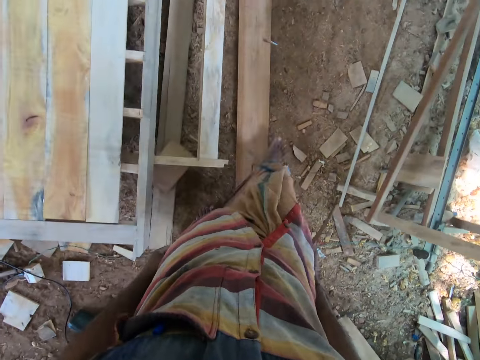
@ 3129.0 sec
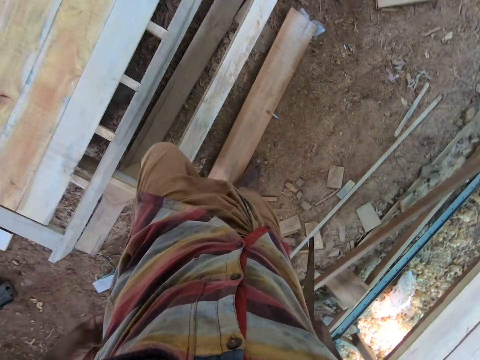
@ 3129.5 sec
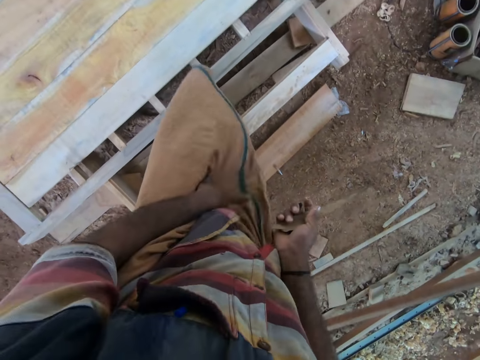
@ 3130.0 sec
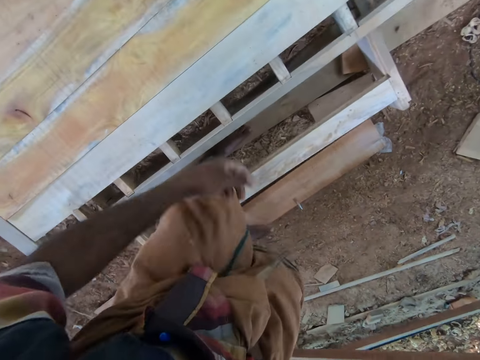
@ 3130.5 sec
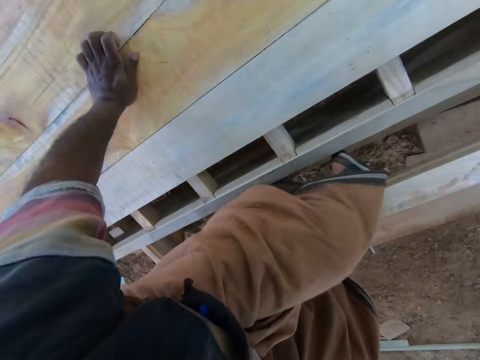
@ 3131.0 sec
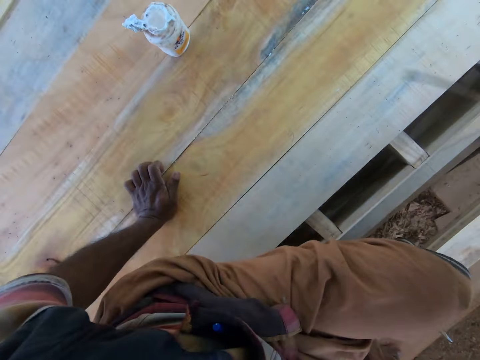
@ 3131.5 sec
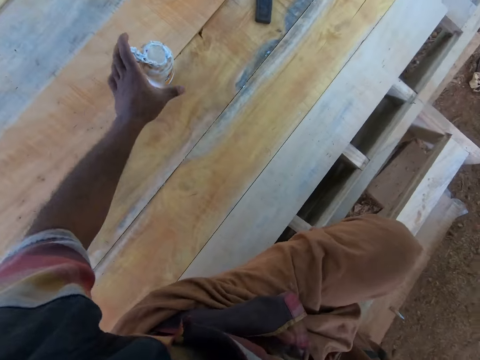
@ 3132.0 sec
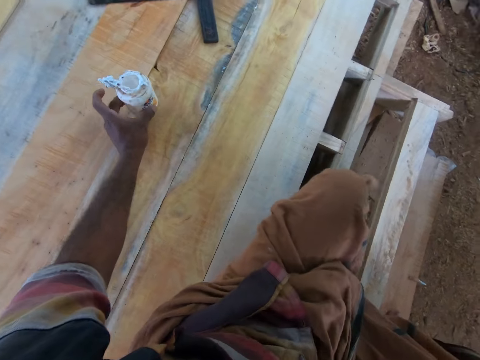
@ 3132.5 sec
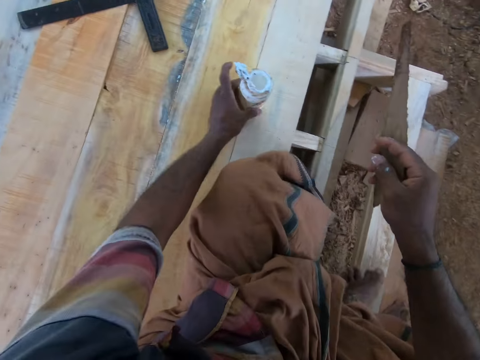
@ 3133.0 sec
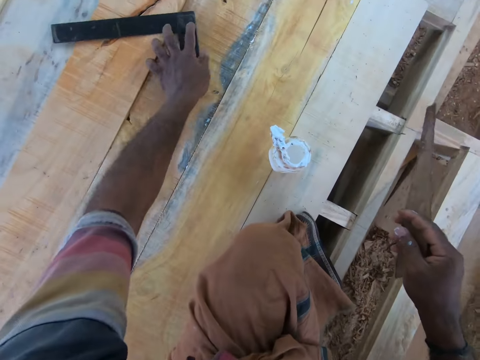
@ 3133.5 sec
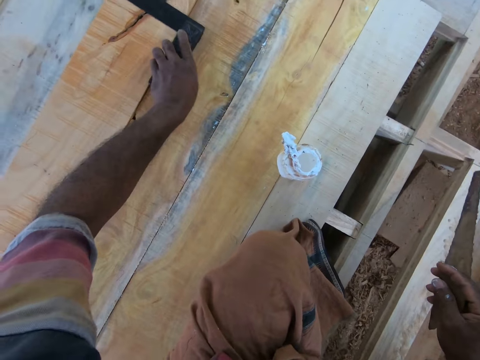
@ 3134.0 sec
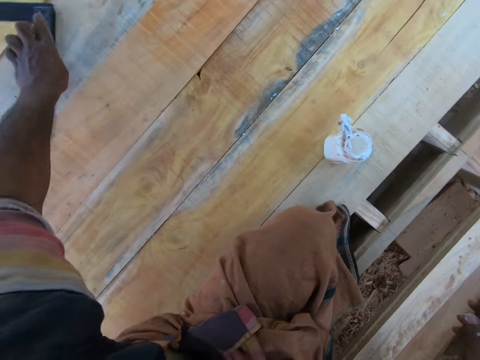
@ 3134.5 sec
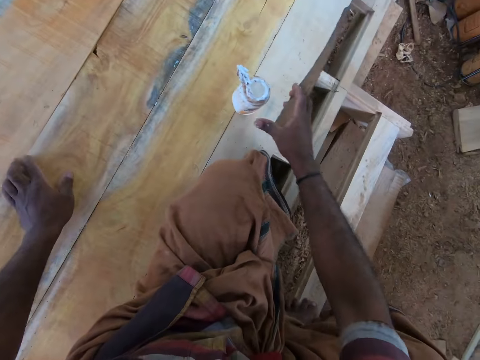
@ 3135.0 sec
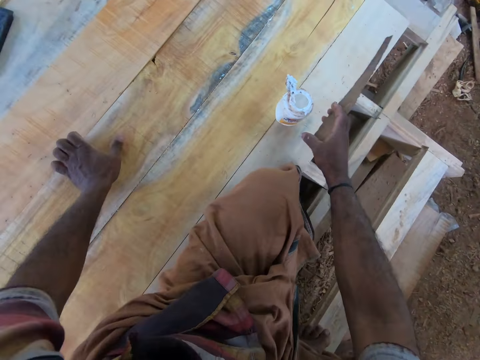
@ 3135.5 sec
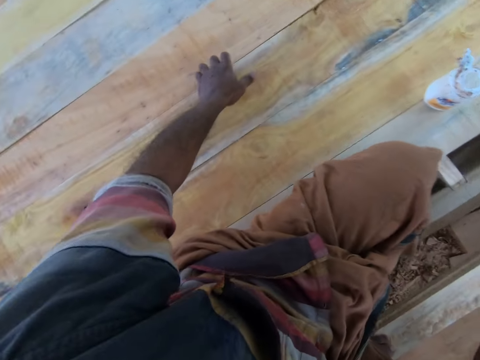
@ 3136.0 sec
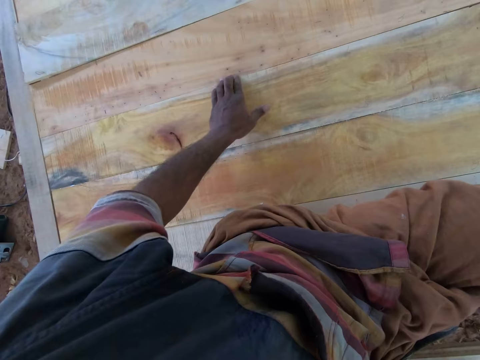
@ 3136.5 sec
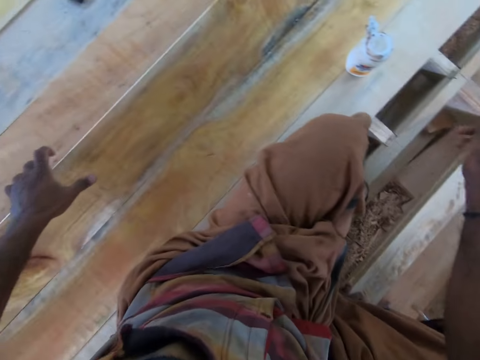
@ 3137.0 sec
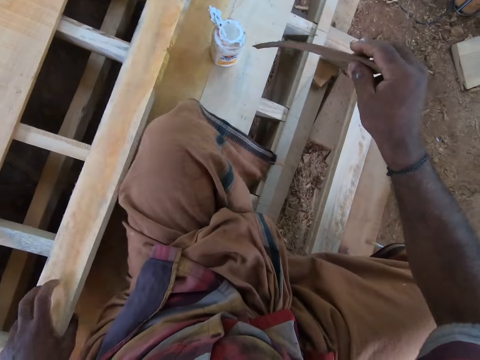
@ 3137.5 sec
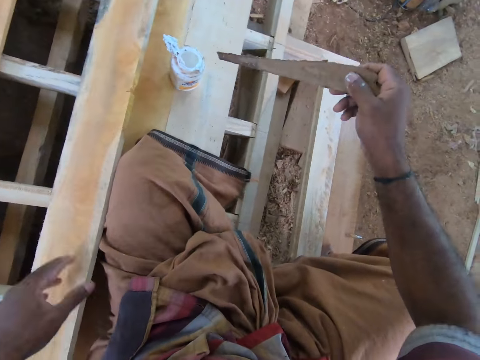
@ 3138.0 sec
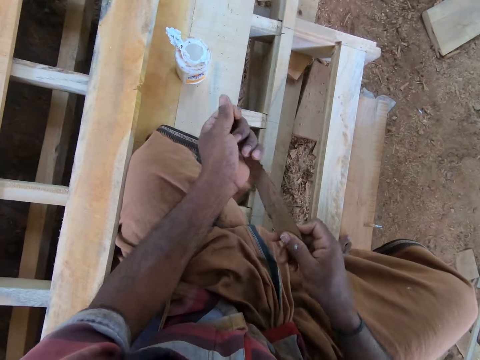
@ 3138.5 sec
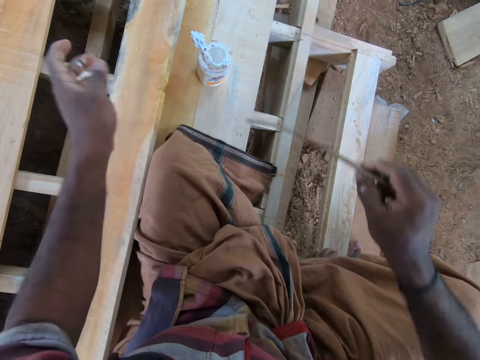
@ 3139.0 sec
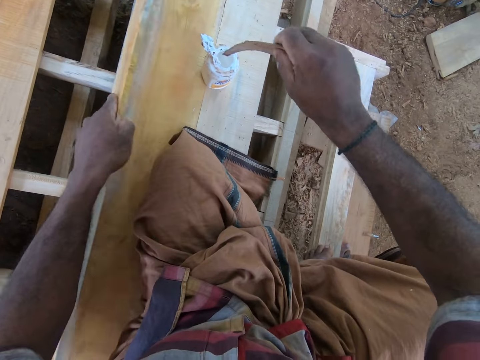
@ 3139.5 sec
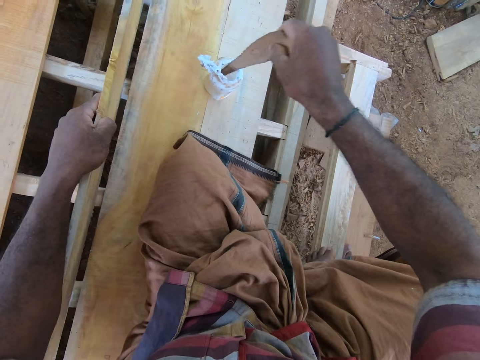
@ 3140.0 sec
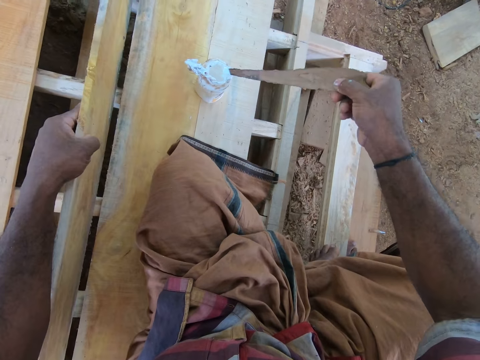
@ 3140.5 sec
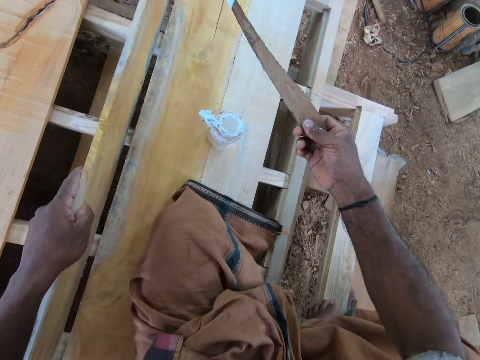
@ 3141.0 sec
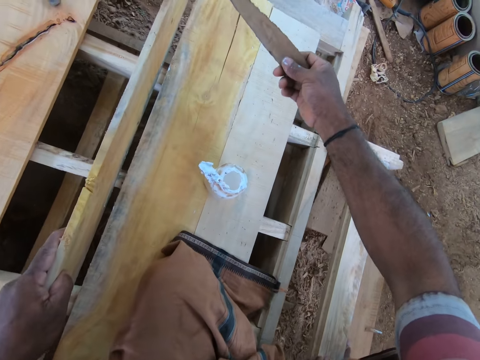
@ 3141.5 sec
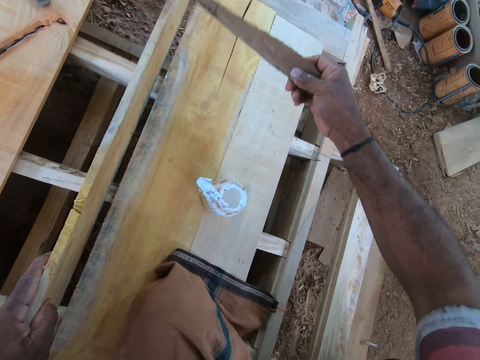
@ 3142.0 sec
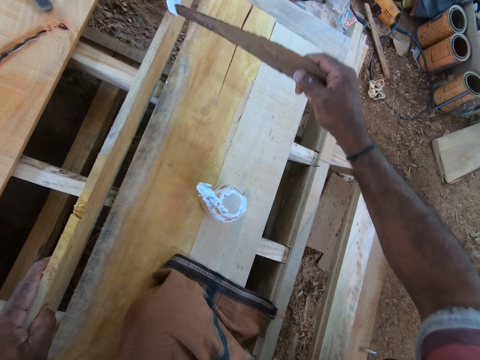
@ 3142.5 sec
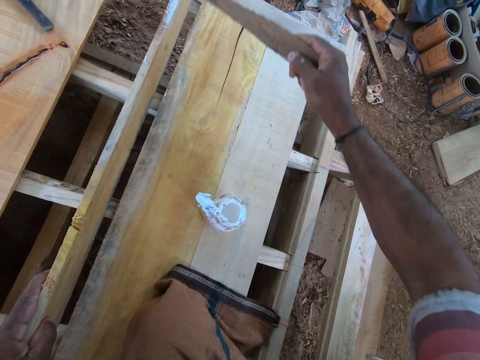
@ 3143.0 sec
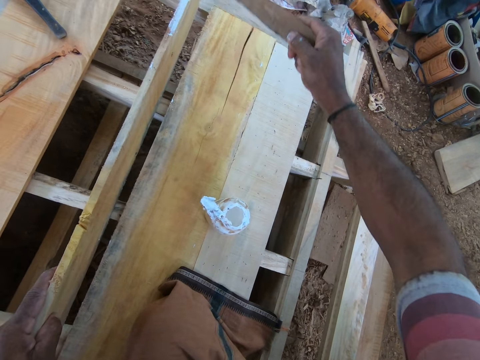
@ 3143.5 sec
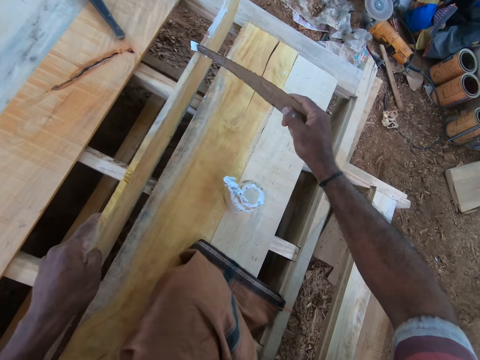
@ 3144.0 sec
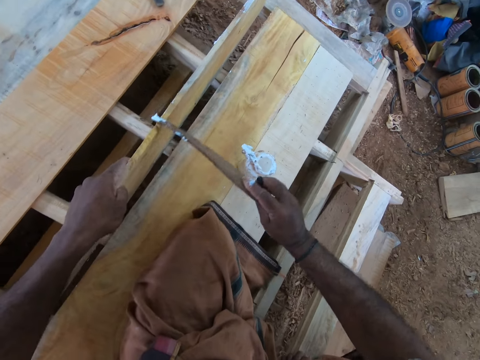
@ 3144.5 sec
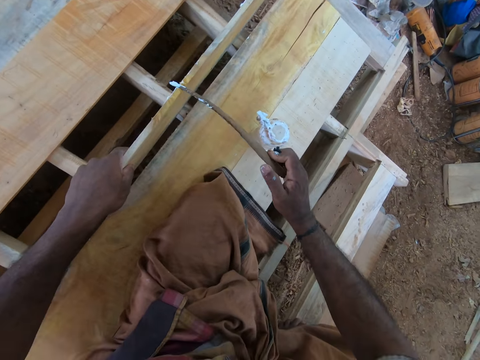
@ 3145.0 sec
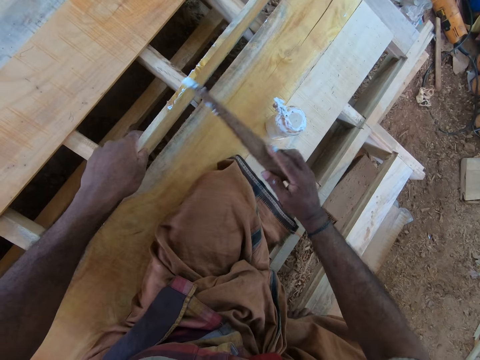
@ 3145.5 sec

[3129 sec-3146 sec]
The camera wearer folds the wrapper with both hands. He walks around. He places the left hand on the wood pallet. He sits on the wood pallet. He picks the glue container from the wood pallet with his left hand. He drops the glue container on the wood pallet with his left hand. He moves the right-angled scale on the wood pallet with his right hand. He touches the glue container on the wood pallet with his left hand. He picks the plank from the wood pallet with his left hand. He looks around. He cleans the piece of wood with his left hand. He picks the plank from the wood pallet with his left hand. He takes from the glue container with the piece of wood in his right hand. He applies the glue on the plank with the piece of wood in his right hand.

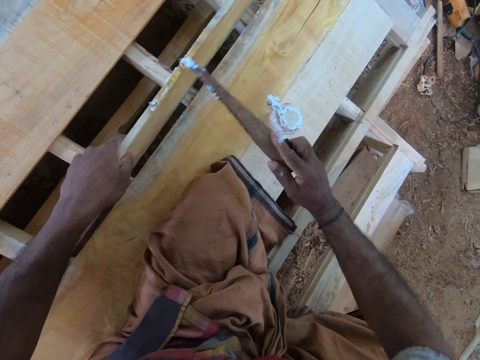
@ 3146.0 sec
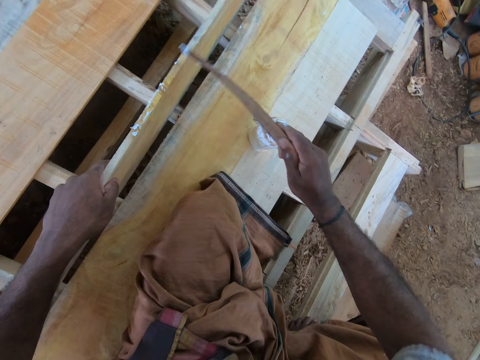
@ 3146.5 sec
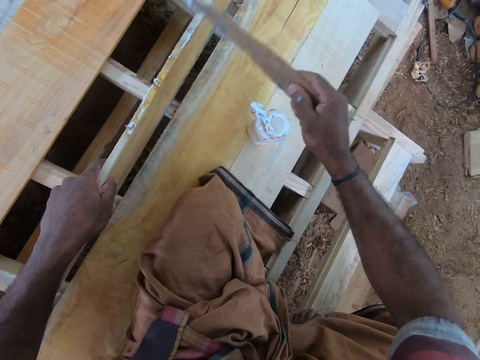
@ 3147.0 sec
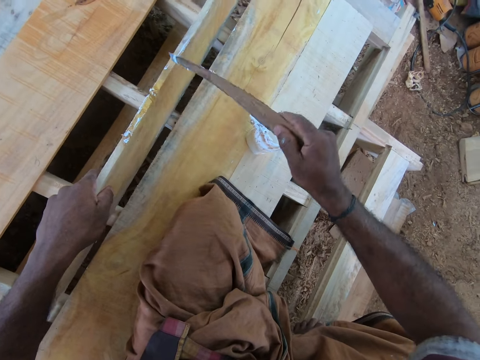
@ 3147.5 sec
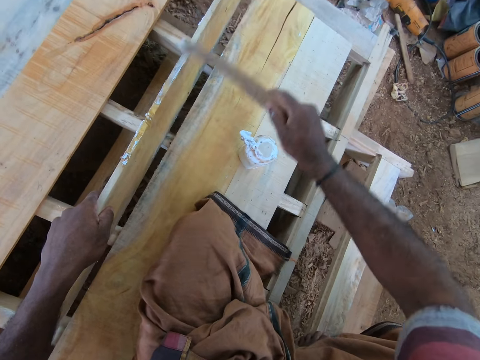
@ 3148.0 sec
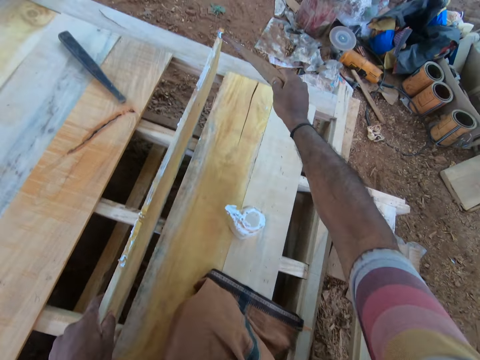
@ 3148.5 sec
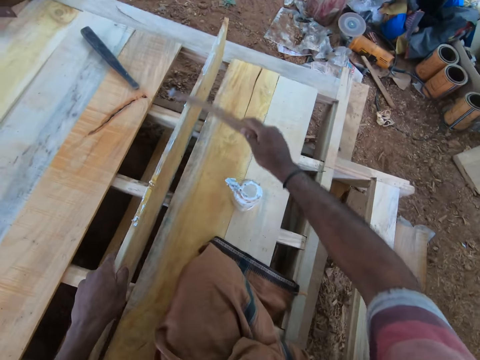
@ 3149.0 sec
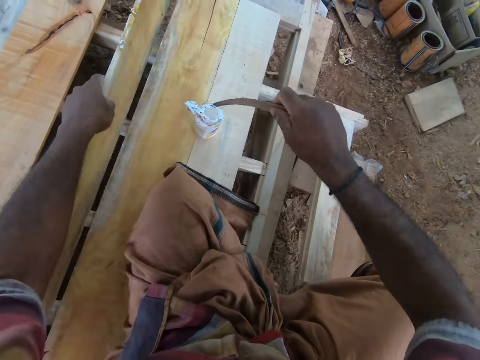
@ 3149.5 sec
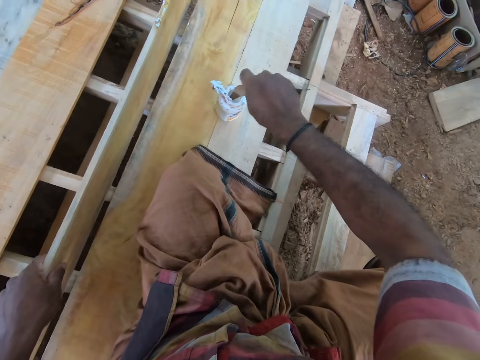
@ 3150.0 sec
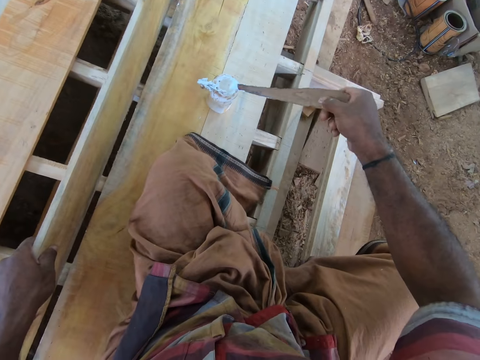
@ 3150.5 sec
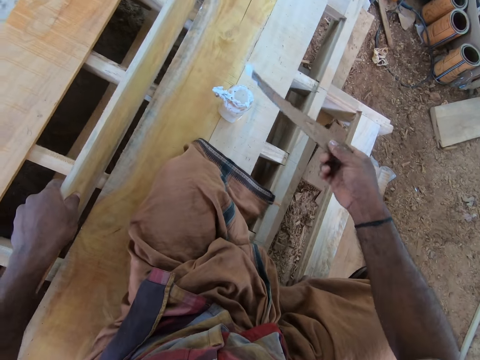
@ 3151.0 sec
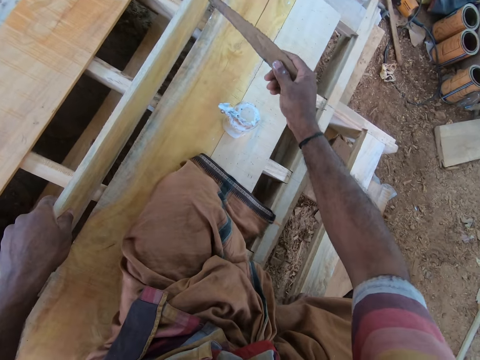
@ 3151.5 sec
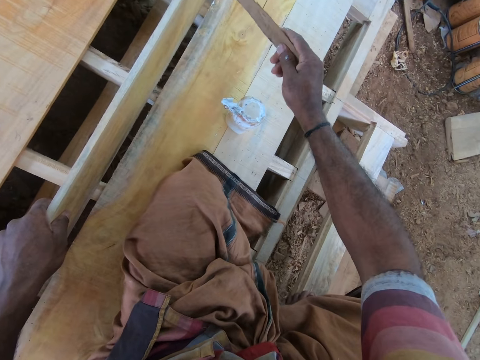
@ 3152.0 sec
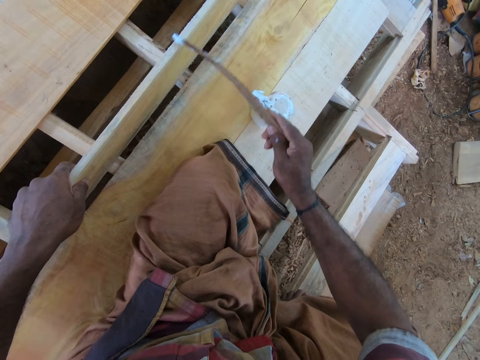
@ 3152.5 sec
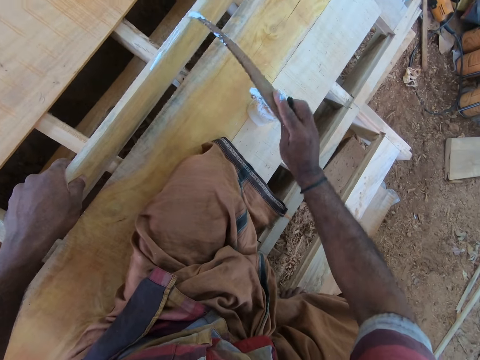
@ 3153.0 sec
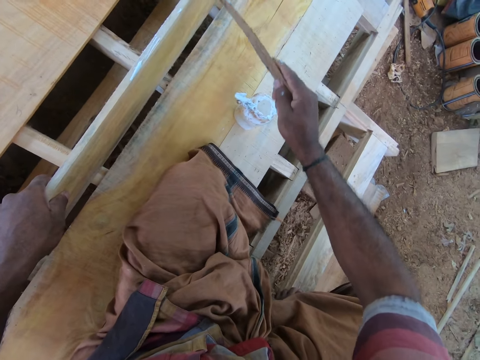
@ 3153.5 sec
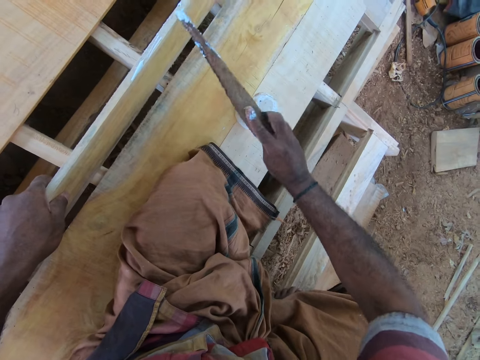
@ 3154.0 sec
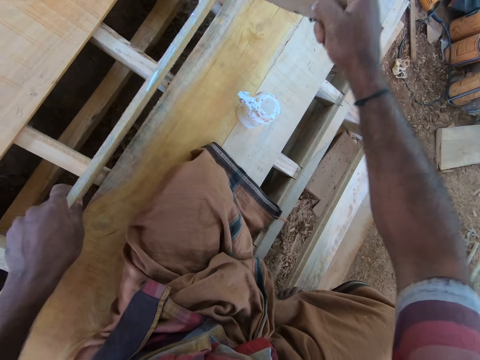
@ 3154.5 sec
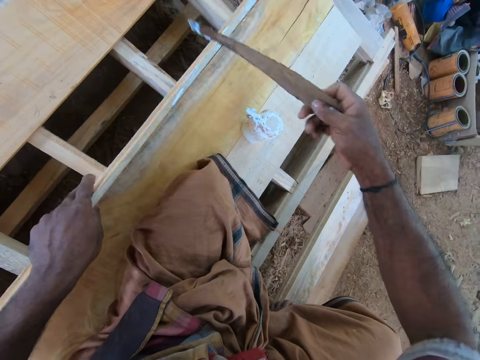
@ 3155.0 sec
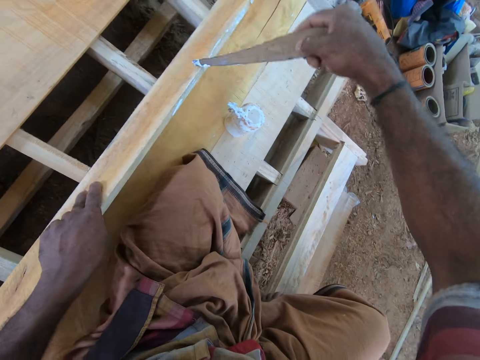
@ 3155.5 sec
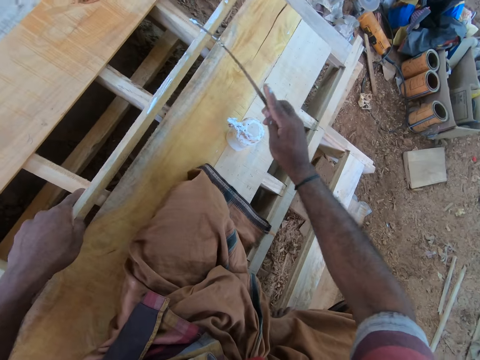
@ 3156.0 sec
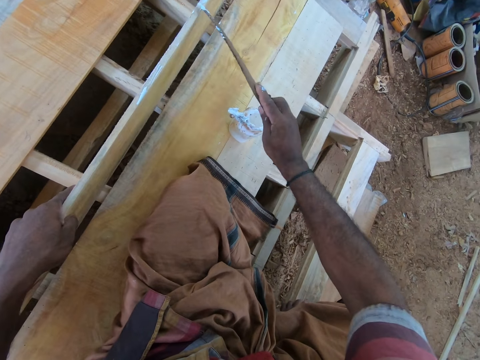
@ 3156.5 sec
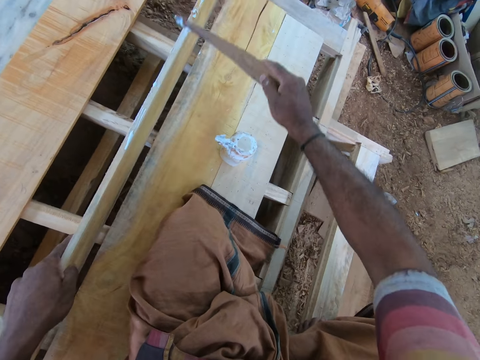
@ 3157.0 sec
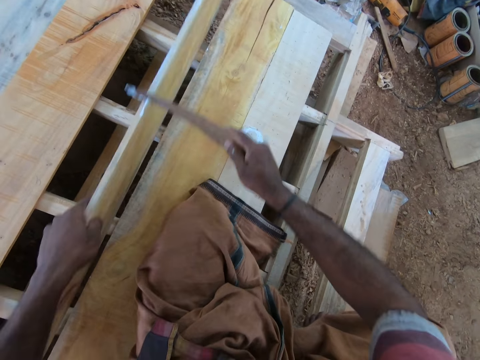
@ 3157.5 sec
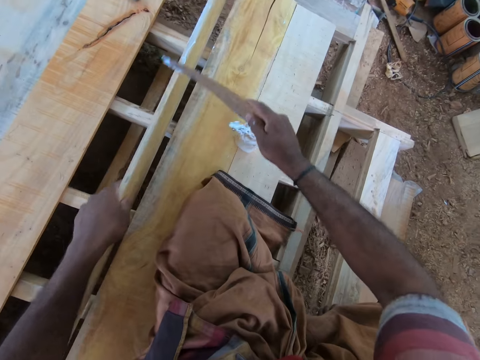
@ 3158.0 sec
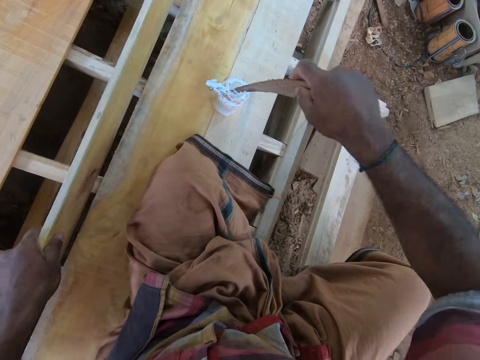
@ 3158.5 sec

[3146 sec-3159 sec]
The camera wearer cleans the plank with his left hand. He moves the plank on the wood pallet with his left hand. He scoops glue with a stick. He applies the glue on the plank with the piece of wood in his right hand. He moves the plank on the wood pallet with his left hand.
